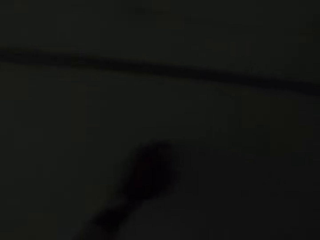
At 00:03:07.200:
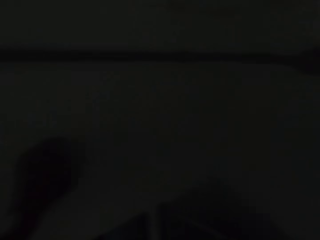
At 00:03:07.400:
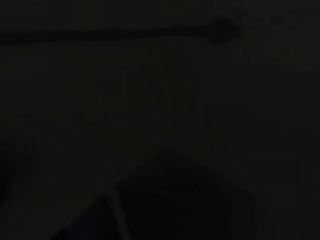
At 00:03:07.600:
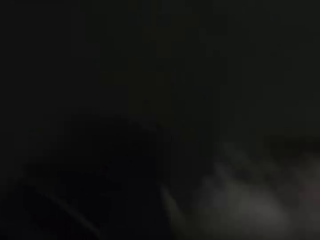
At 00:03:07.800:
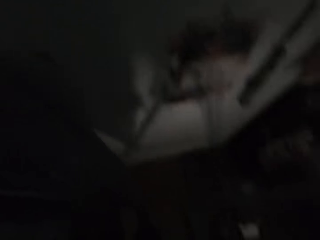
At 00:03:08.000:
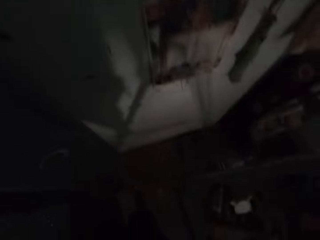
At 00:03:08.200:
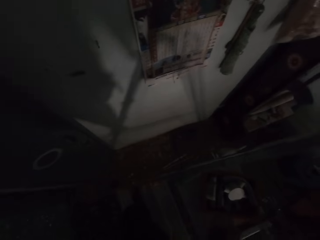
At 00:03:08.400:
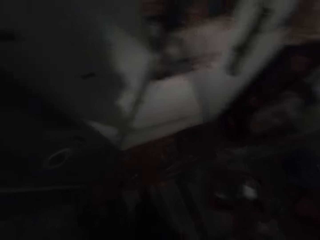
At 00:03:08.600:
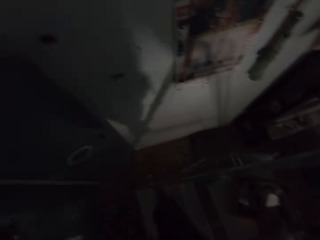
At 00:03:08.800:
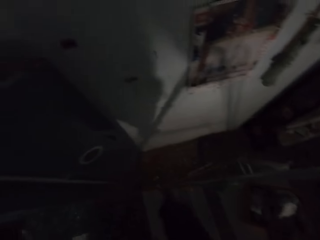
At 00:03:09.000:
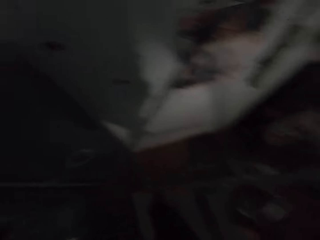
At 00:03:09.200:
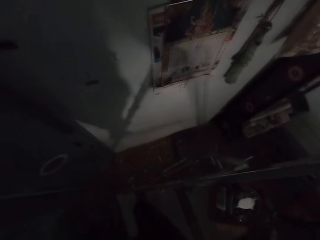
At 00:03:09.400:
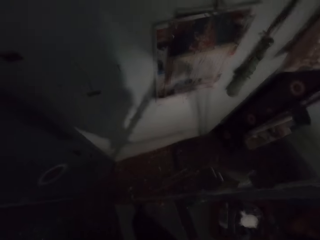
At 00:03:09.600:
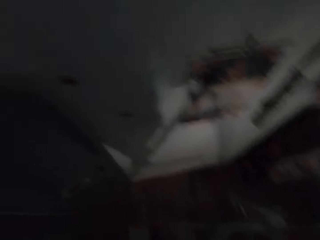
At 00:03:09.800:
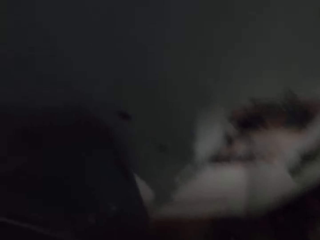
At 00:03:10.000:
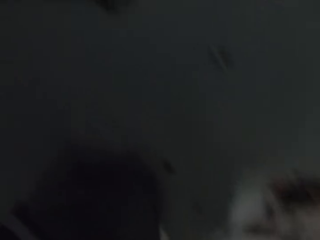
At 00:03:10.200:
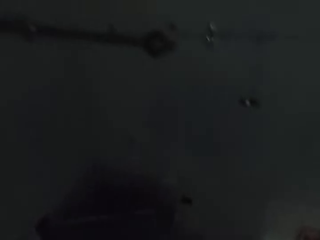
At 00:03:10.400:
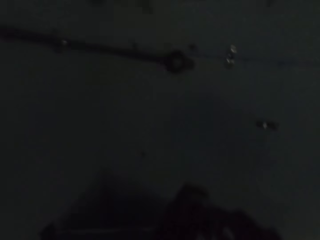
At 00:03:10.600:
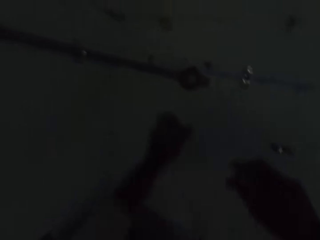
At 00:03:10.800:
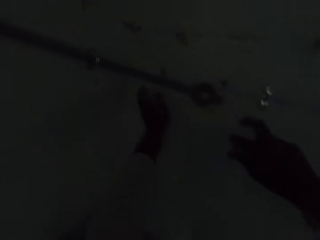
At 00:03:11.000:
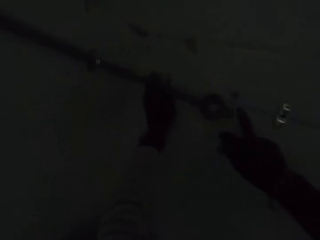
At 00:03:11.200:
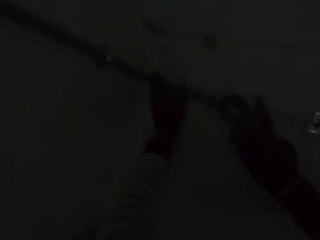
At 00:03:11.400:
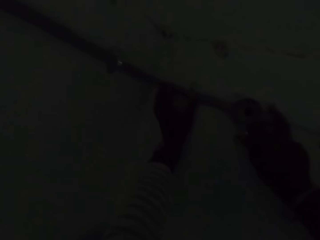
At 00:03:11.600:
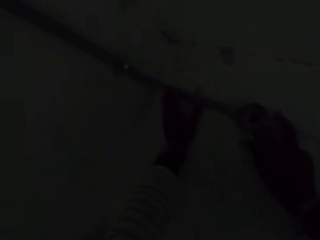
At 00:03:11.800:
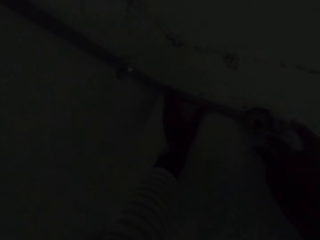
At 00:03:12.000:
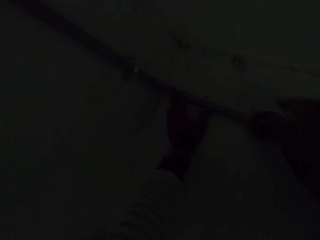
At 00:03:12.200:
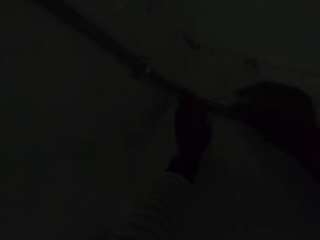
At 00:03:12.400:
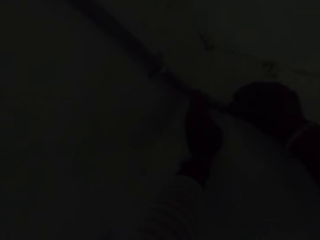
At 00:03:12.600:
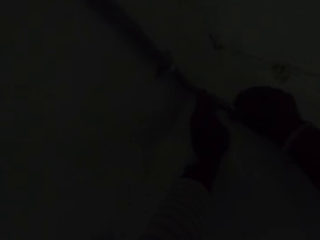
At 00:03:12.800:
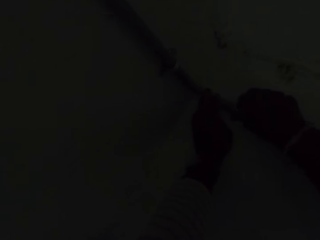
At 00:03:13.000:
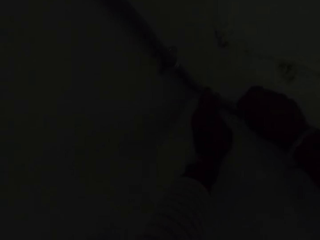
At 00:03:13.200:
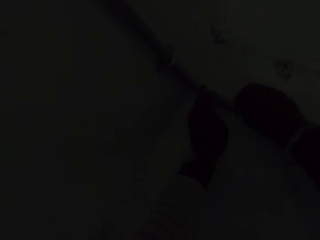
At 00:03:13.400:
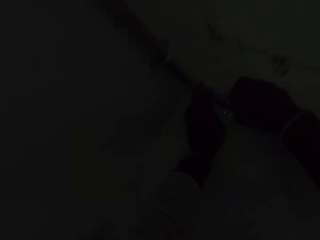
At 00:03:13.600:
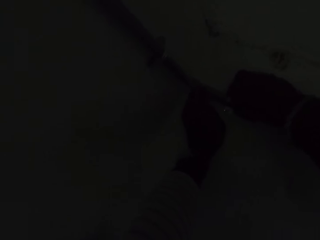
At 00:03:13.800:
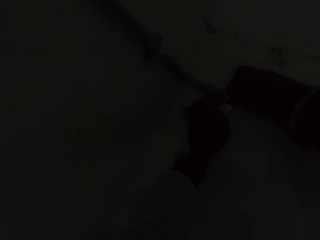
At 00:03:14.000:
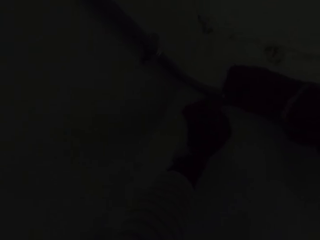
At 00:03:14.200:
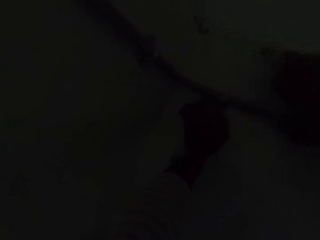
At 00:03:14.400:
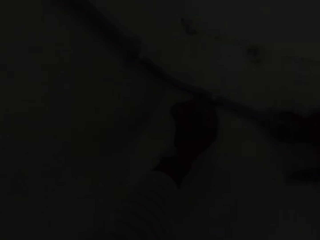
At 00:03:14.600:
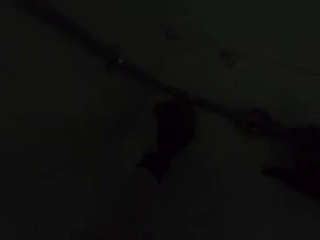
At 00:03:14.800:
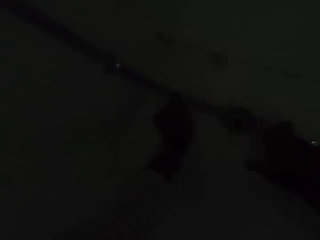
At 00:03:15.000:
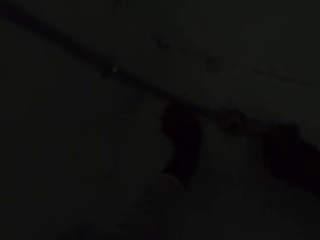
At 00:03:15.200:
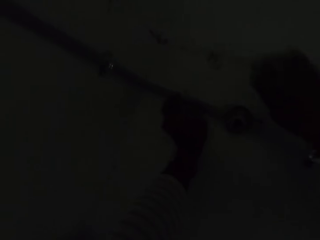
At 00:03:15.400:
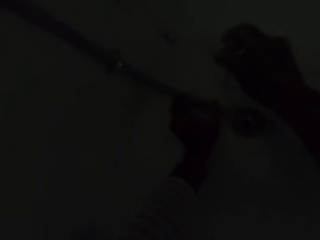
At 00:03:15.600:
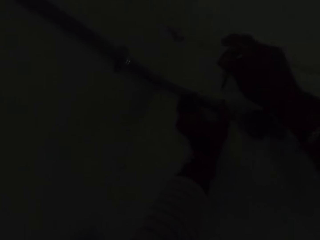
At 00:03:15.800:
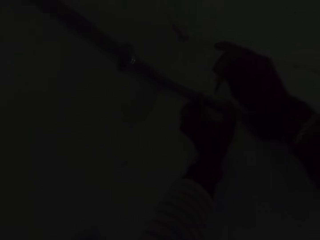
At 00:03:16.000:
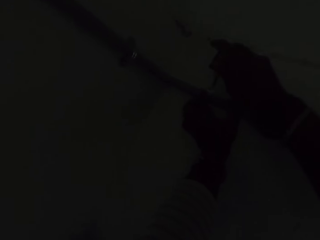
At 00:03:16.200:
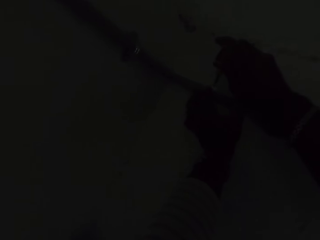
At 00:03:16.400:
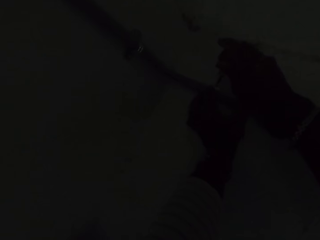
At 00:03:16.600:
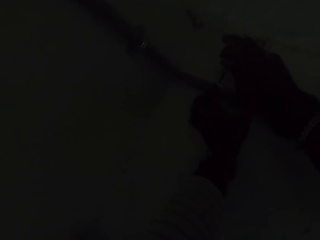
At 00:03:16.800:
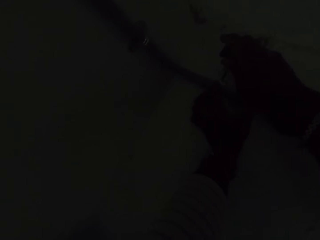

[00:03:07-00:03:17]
The camera wearer looks at the pipe on the wall. He picks up a wall clip from the container on the ladder with his right hand. He adjusts the plastic pipe on the wall with both hands. He fastens the plastic pipe to the wall with the wall clip in his right hand.

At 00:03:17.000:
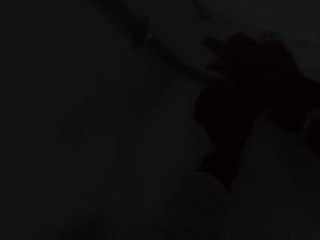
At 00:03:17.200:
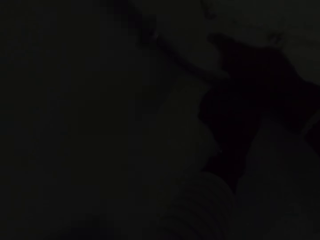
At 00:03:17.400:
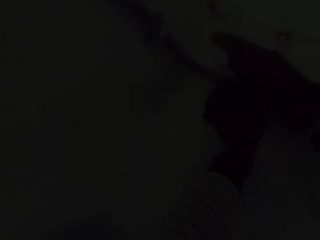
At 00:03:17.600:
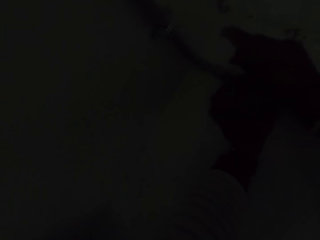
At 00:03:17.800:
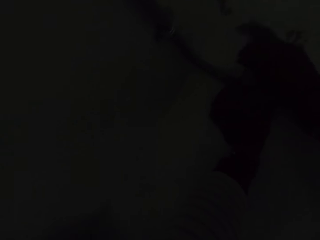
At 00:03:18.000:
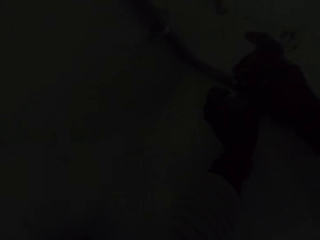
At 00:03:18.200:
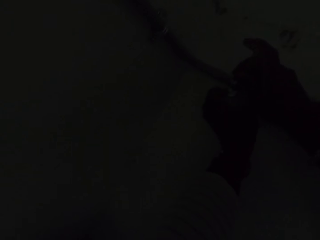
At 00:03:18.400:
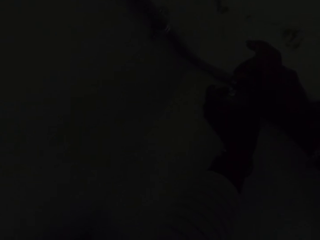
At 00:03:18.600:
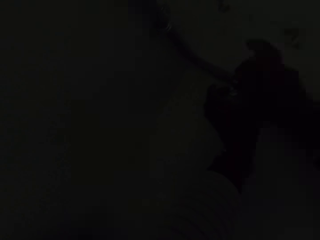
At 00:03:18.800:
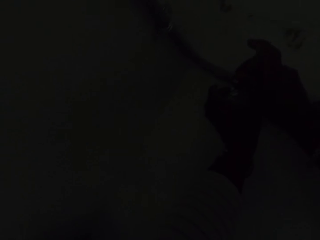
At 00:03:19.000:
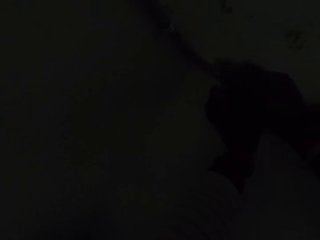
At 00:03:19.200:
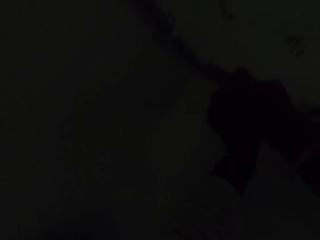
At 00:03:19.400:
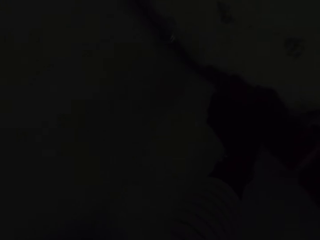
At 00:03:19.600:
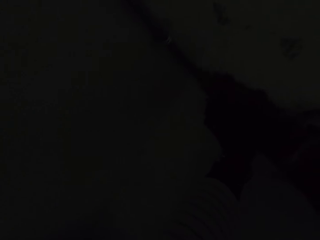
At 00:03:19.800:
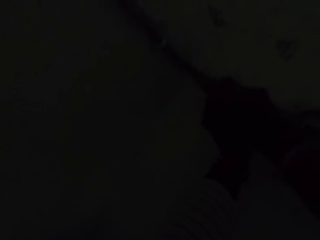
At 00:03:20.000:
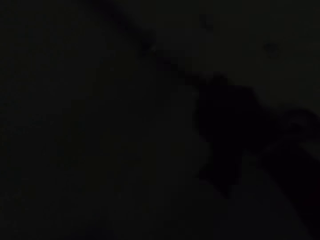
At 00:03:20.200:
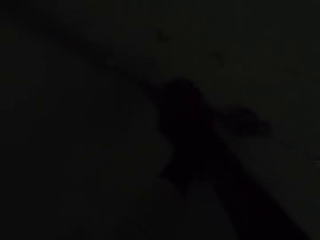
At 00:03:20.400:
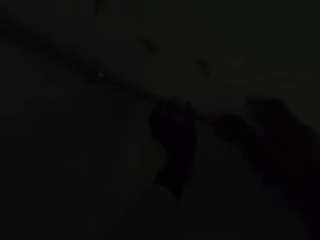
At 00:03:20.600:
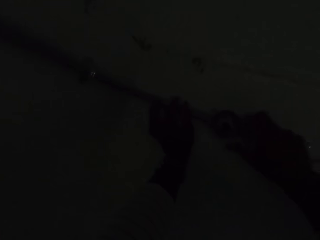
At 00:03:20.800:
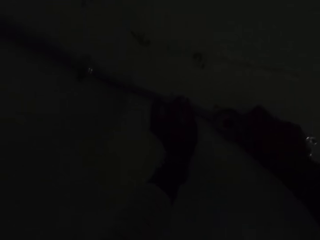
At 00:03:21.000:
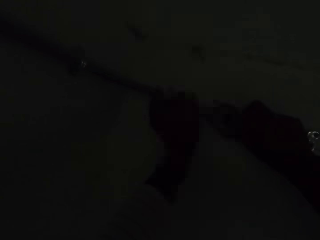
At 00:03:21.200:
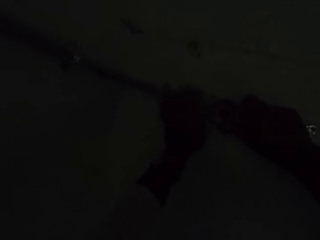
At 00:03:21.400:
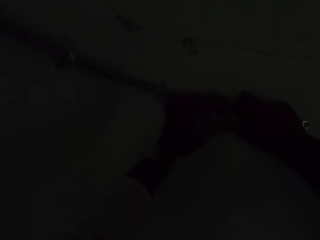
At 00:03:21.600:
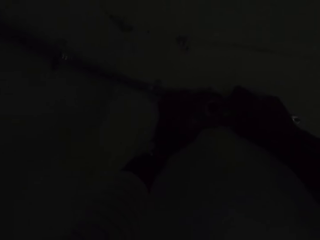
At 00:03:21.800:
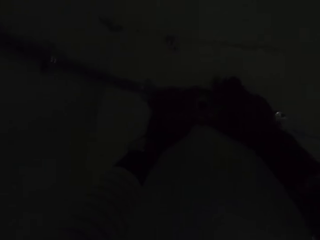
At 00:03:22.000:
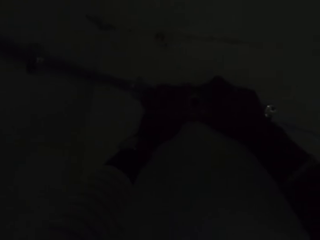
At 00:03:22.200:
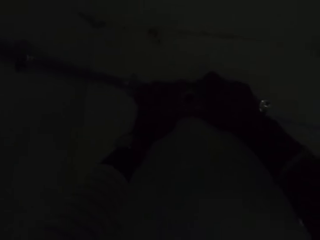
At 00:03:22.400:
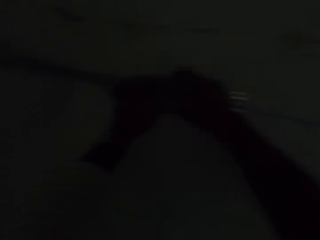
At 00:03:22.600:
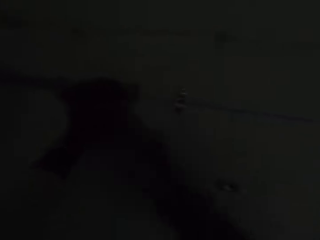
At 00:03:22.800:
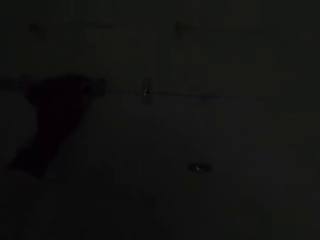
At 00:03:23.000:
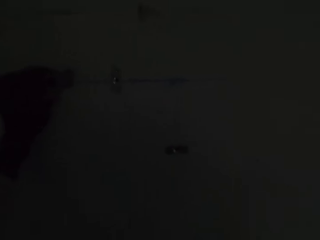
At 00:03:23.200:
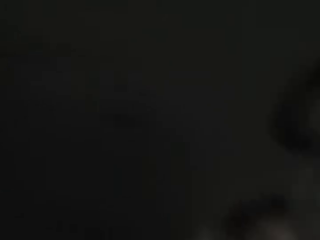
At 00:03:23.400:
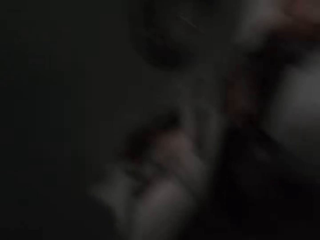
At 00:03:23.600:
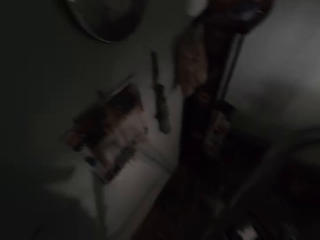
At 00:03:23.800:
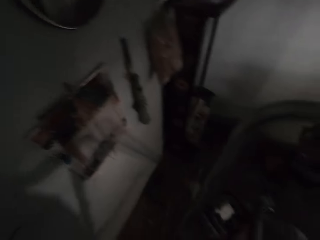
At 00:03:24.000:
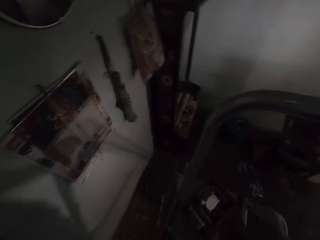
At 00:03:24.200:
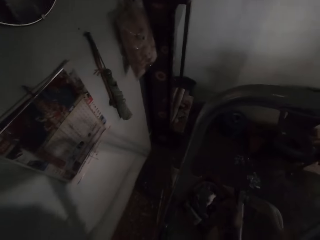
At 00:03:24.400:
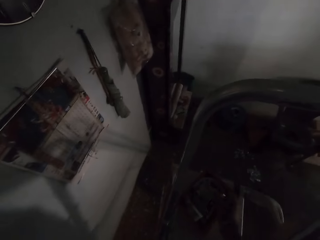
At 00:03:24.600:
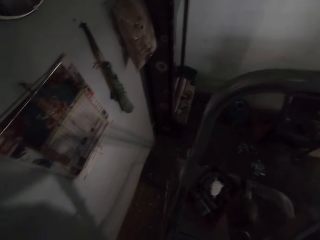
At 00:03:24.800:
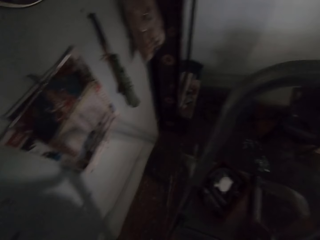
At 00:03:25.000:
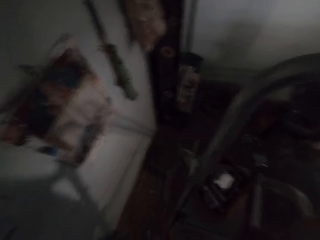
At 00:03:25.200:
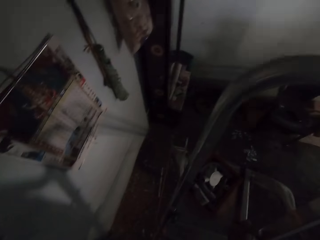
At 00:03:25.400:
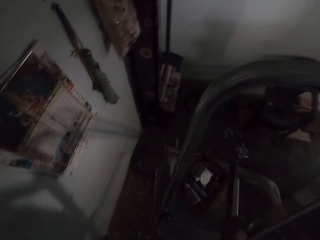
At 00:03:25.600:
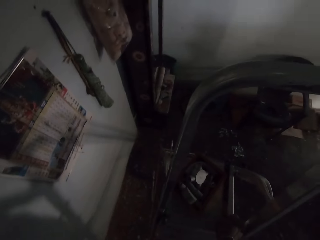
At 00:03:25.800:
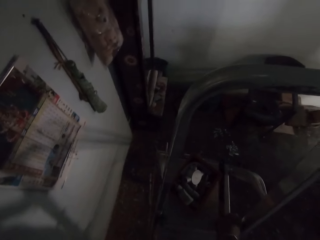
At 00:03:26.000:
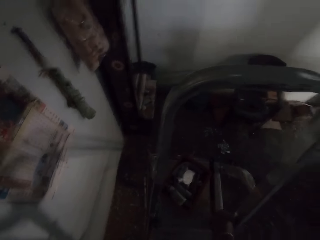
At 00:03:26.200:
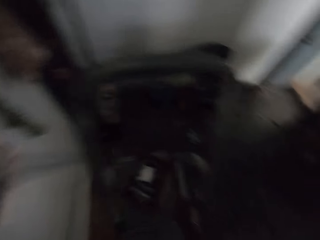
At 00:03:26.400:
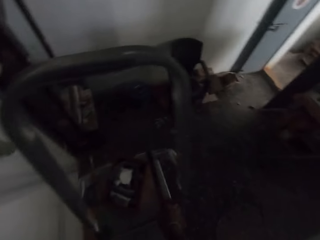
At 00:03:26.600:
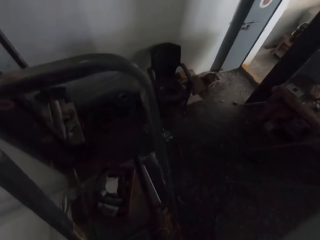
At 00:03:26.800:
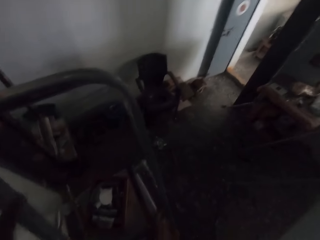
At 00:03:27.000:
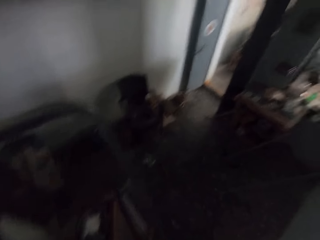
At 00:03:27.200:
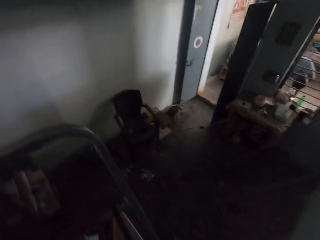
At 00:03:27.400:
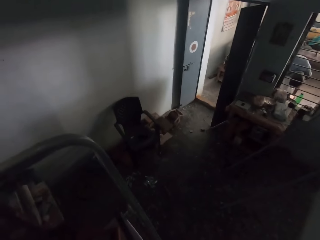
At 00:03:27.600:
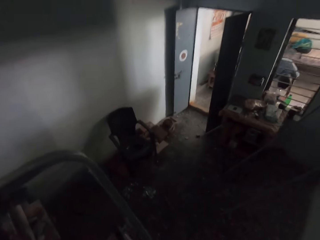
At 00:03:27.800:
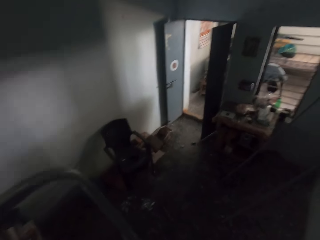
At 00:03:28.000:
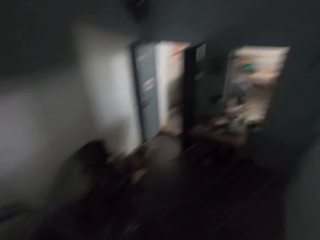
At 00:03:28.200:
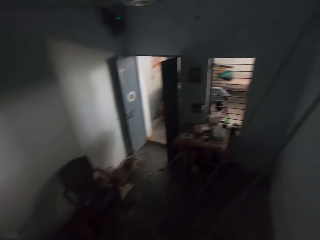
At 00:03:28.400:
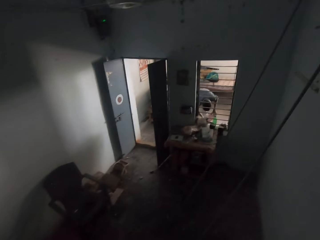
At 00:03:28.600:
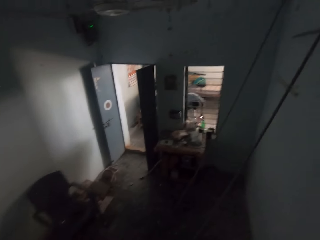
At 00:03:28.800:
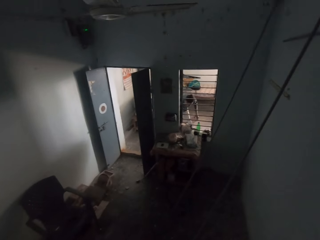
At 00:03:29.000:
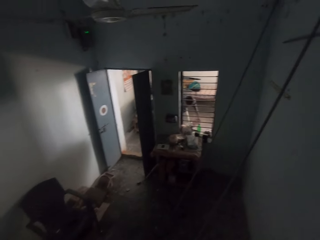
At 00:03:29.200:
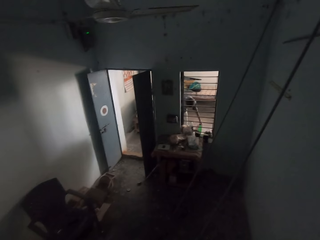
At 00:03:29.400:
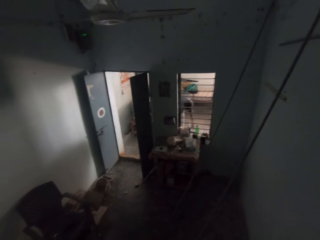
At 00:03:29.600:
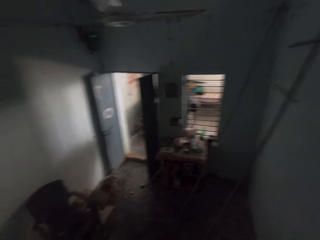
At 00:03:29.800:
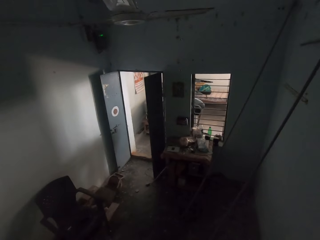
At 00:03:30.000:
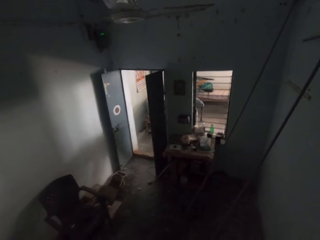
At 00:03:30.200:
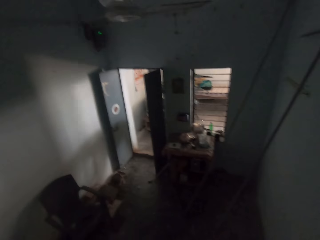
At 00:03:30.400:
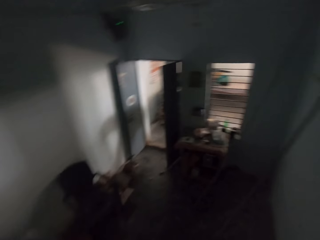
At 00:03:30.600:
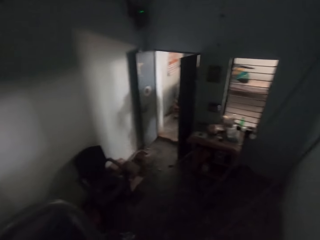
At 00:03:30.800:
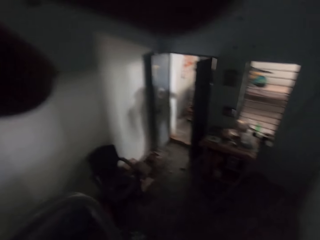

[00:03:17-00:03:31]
The camera wearer tightens a screw on the wall clip with the screwdriver in his right hand. He tightens a screw on the wall clip with the screwdriver in his right hand again. He adjusts the plastic pipe on the wall with both hands. He drops a wall clip into the container on the ladder with his right hand. He interacts with a man. He speaks to the man and looks at the man. The man drops a container in his left hand on the ground.
